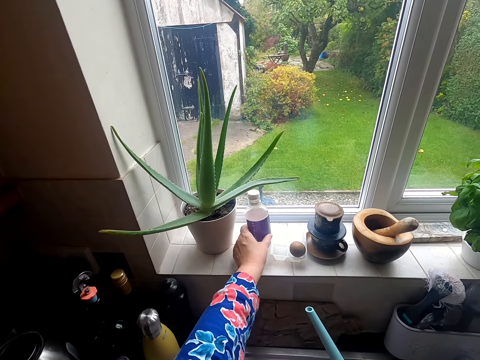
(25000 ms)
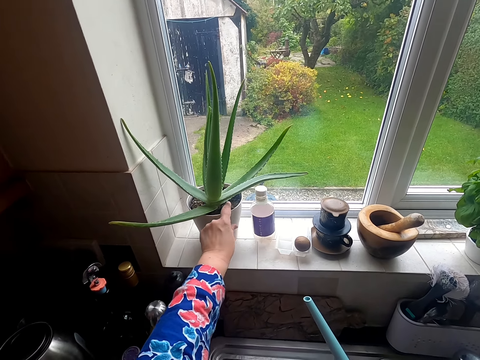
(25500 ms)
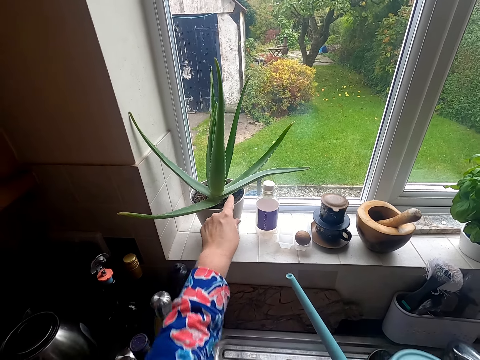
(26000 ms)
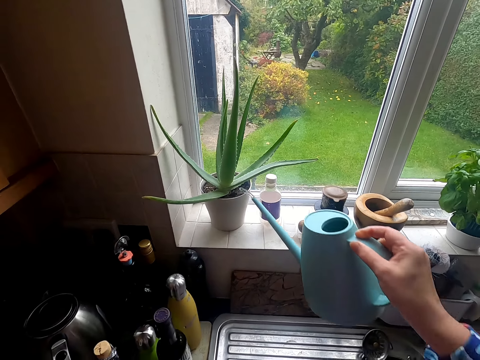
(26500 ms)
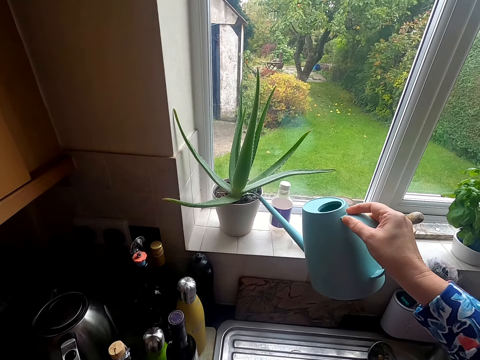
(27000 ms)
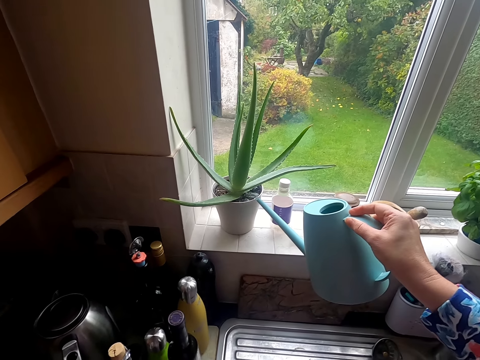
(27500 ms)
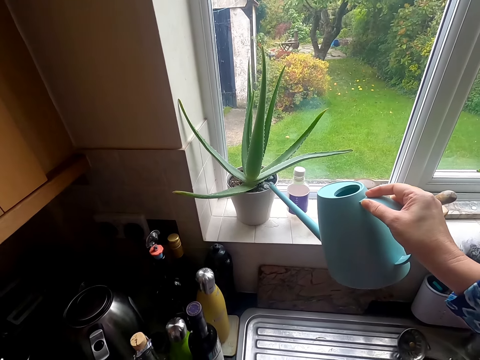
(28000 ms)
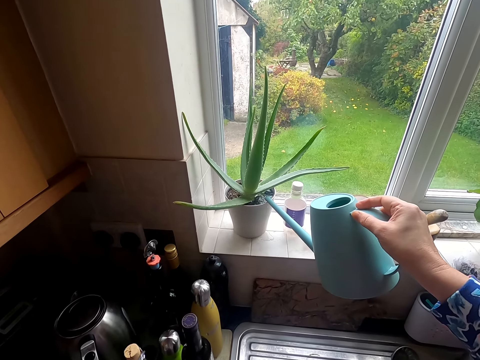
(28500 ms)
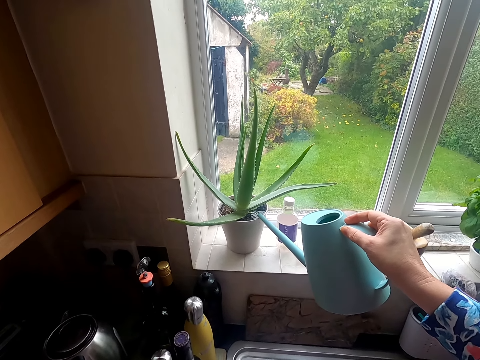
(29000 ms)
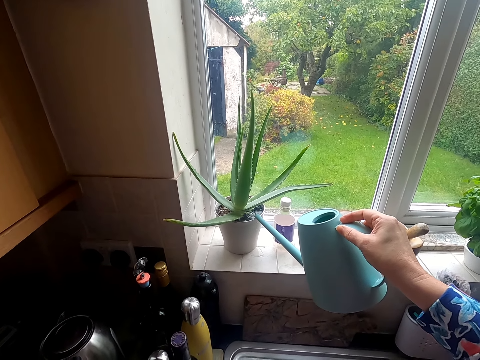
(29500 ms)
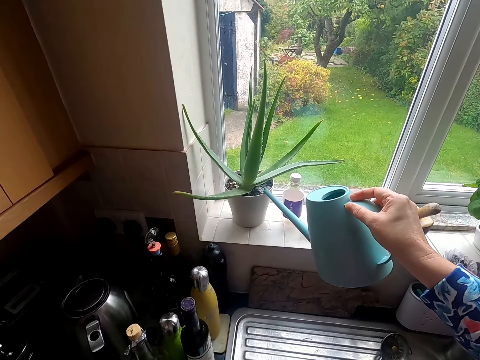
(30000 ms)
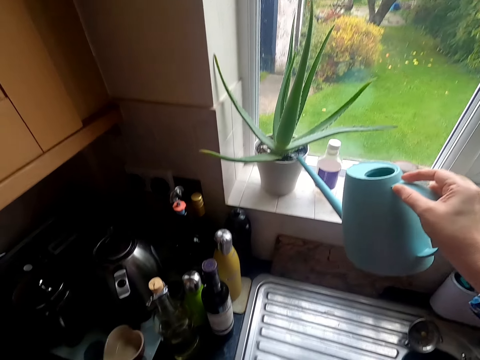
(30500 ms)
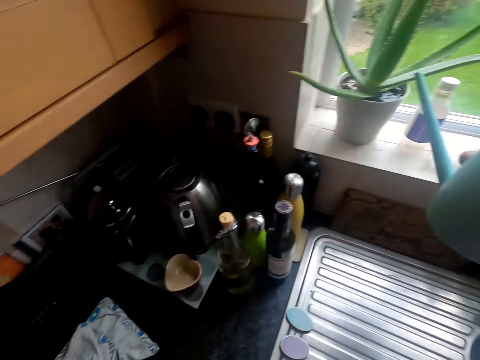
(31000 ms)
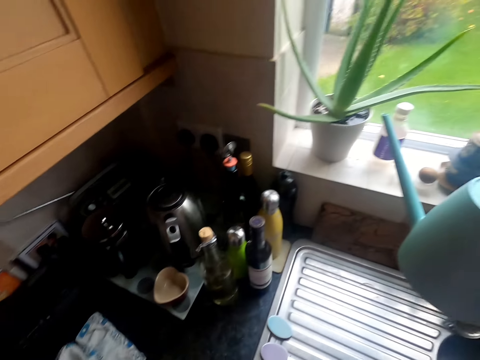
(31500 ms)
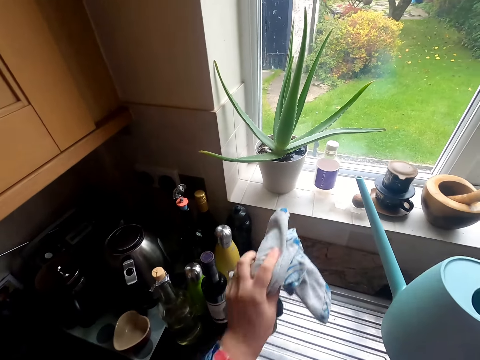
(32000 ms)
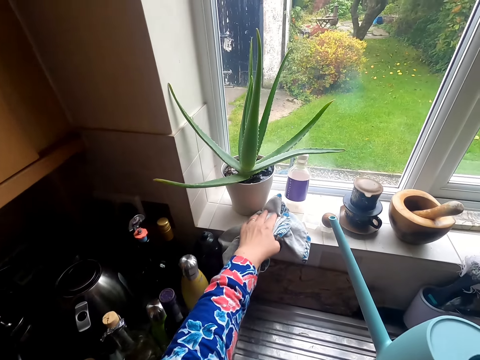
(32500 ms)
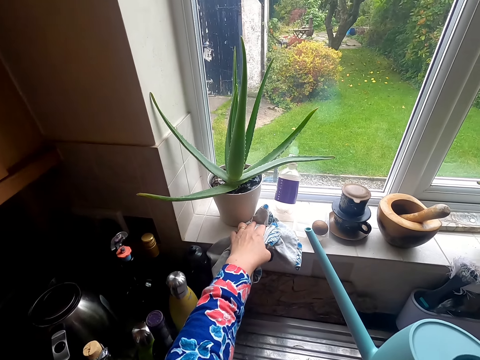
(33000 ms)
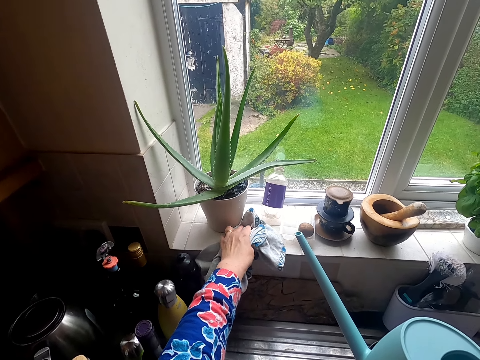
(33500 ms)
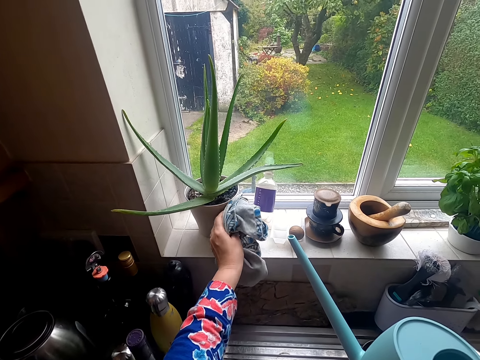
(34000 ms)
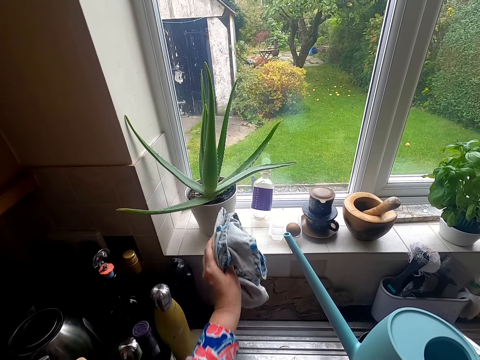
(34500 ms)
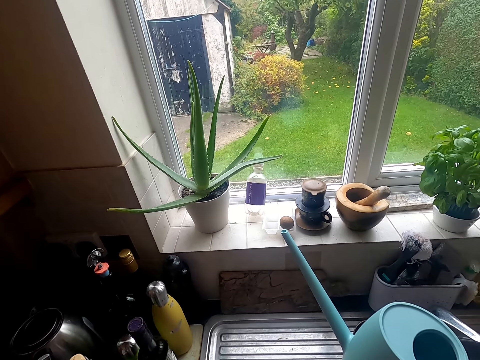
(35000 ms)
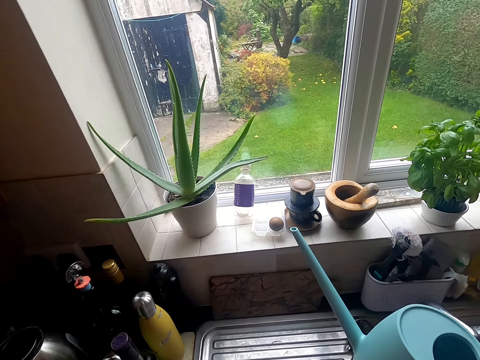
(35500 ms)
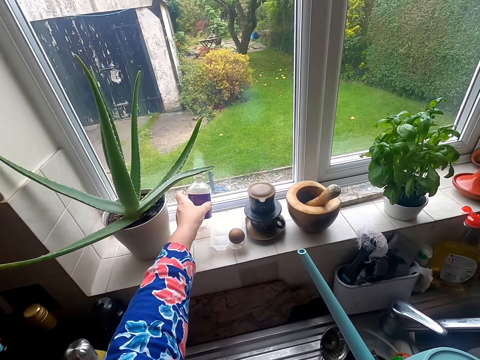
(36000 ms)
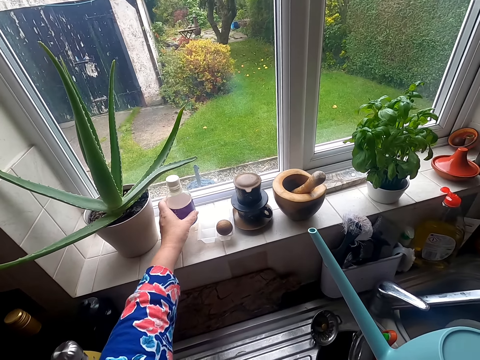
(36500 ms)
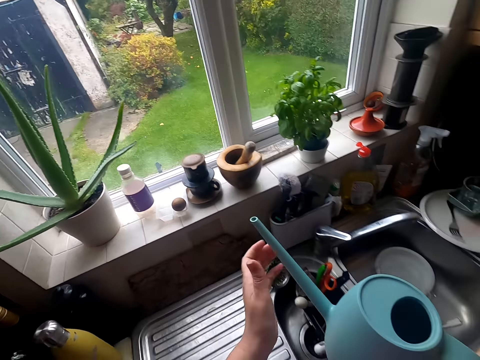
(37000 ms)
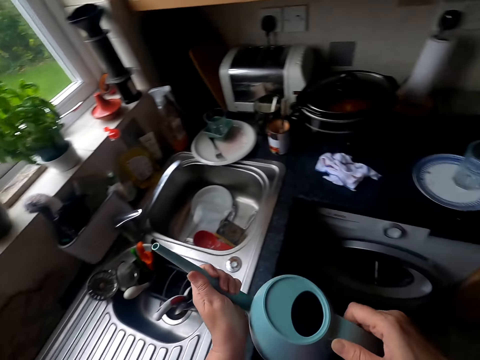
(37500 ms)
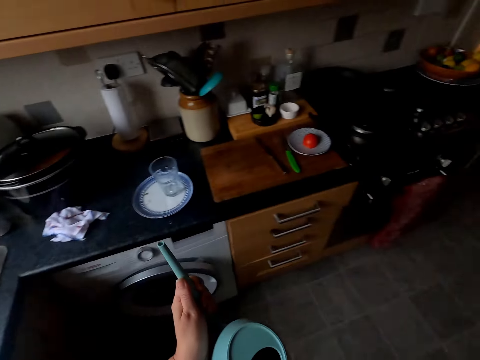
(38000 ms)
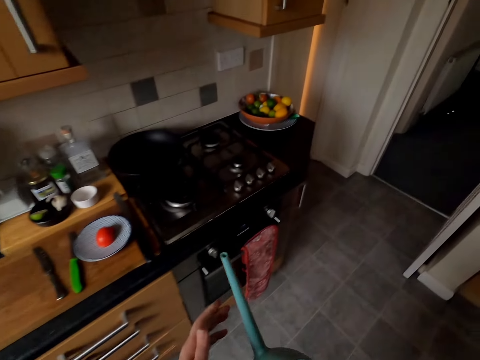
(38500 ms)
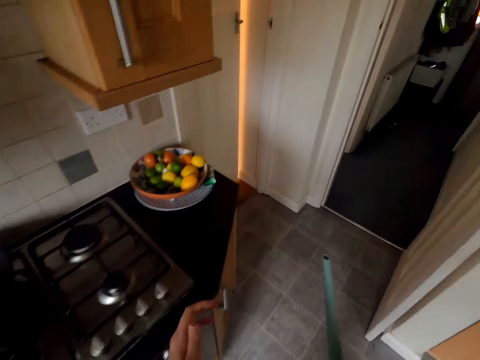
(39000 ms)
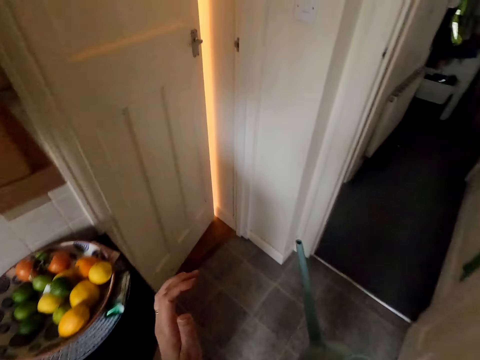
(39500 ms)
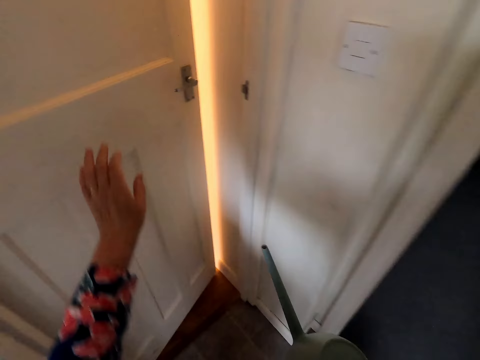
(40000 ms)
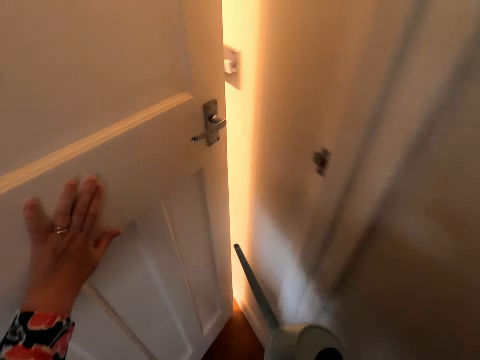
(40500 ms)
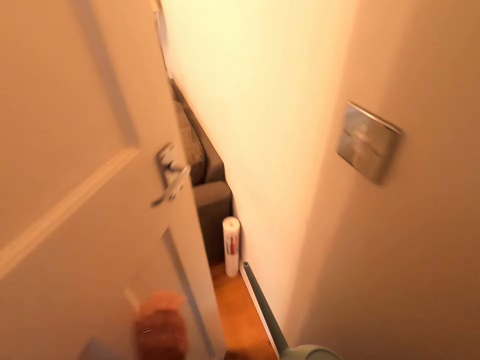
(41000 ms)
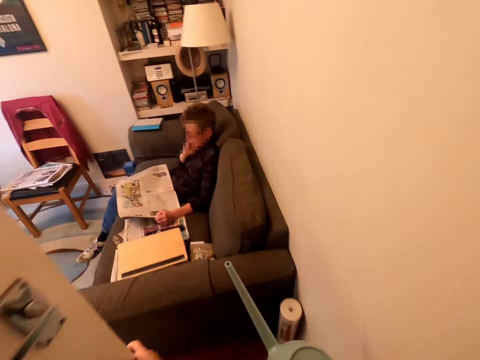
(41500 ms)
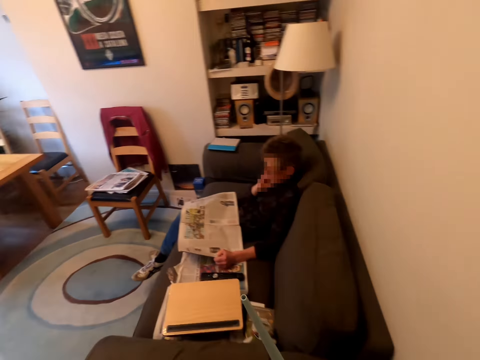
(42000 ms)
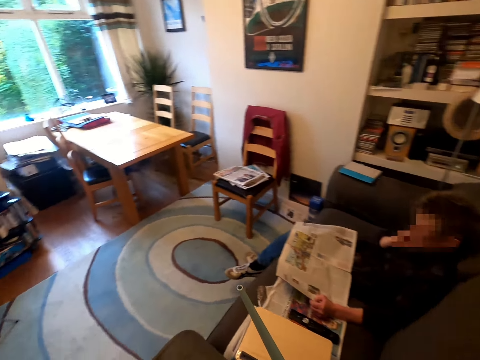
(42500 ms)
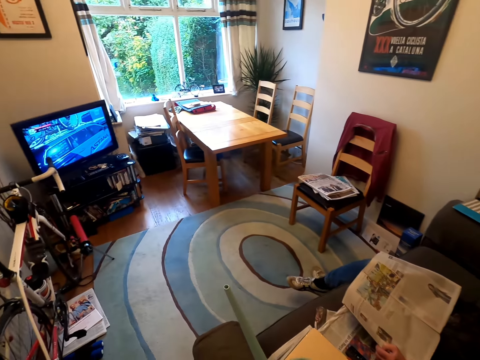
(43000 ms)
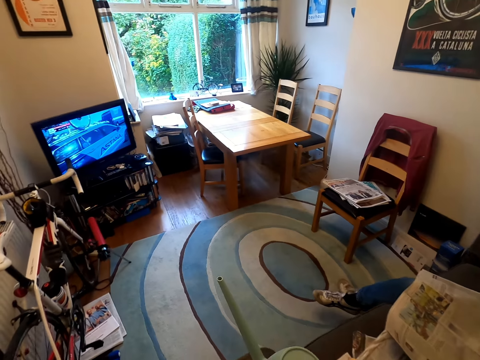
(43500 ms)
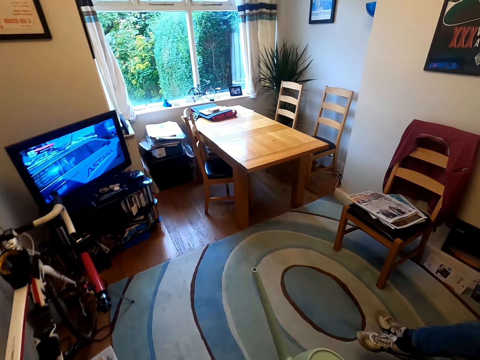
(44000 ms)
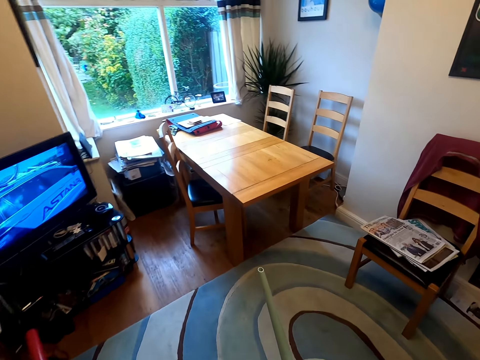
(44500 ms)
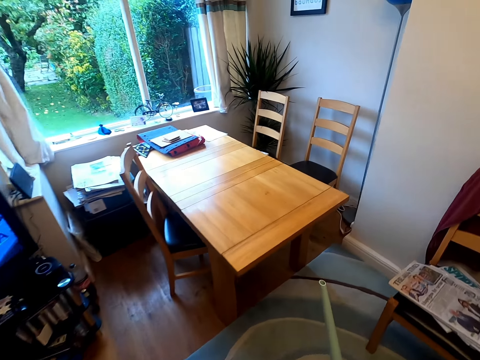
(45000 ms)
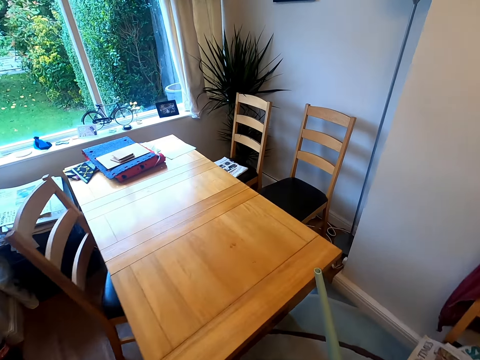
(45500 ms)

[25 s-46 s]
The camera wearer waters the plant at the house. They wipe the water. They arrange the bottle. They walk around the house. They open the door.

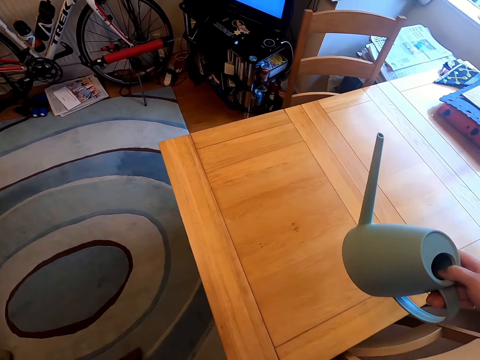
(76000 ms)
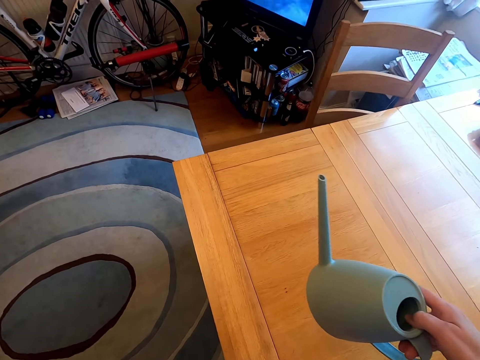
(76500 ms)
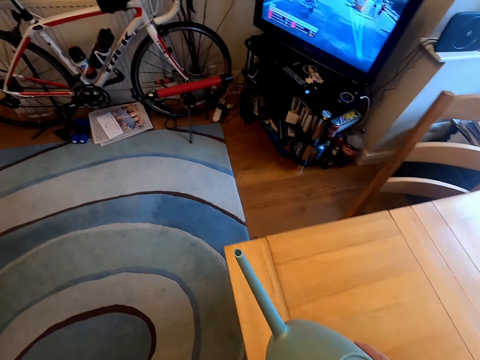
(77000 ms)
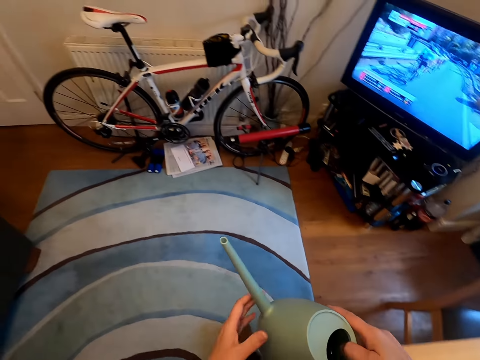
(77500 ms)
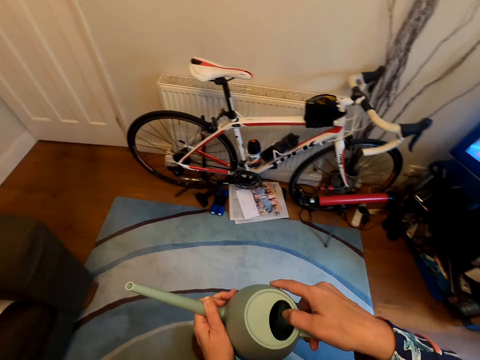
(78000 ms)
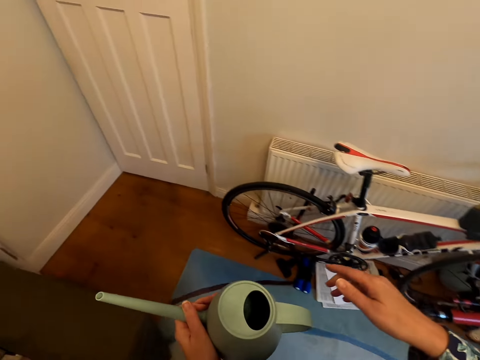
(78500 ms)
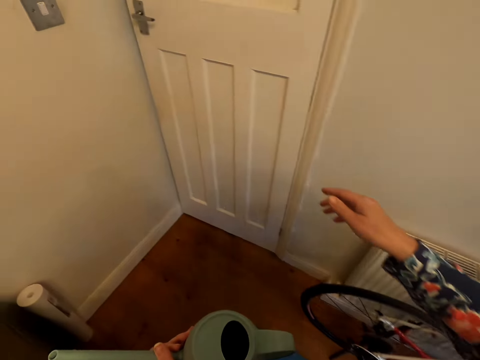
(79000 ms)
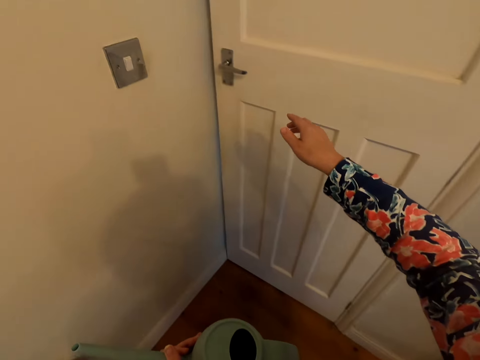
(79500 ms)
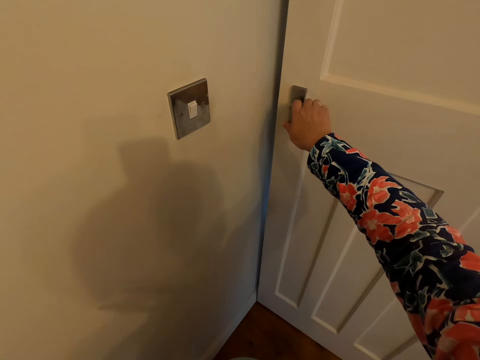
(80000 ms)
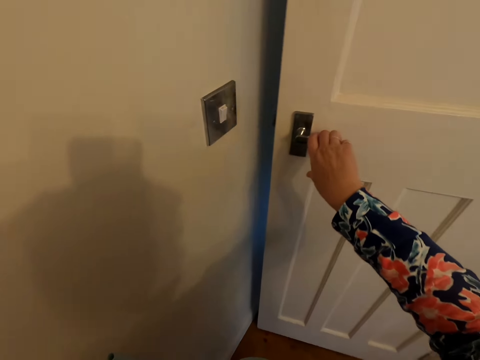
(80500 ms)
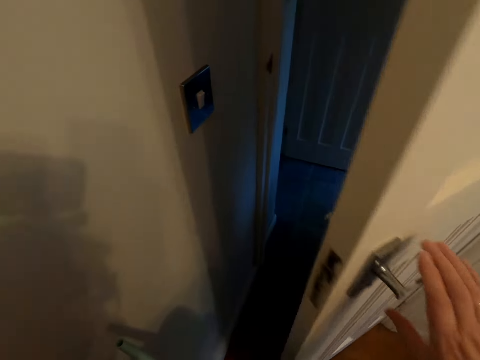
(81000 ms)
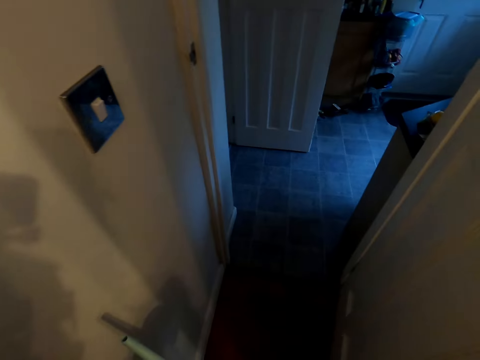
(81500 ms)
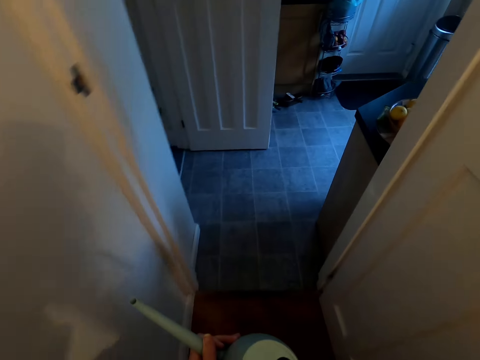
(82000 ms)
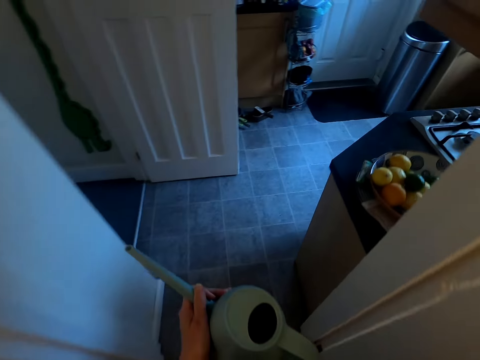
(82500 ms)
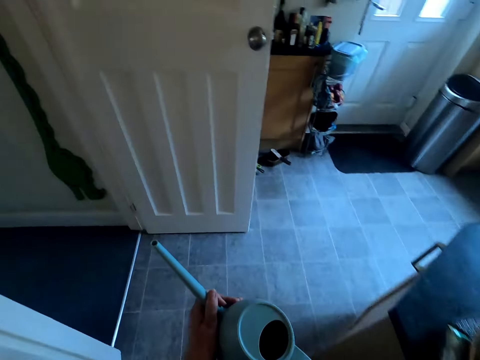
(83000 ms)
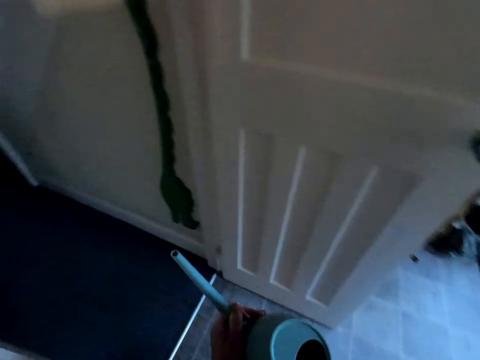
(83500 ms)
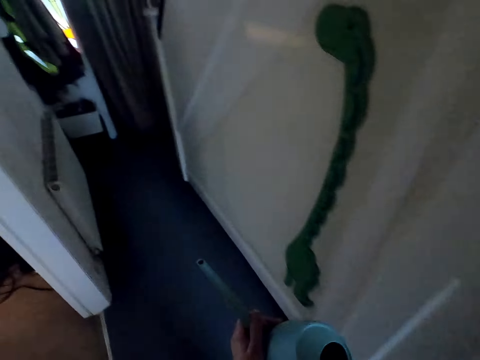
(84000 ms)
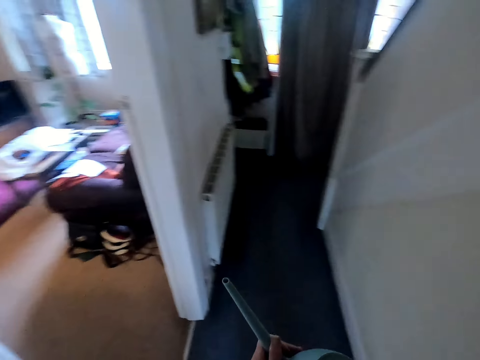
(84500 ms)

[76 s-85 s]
The camera wearer walks around the house. They open the door.
